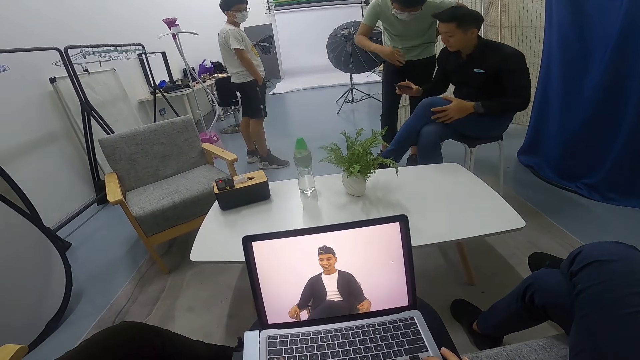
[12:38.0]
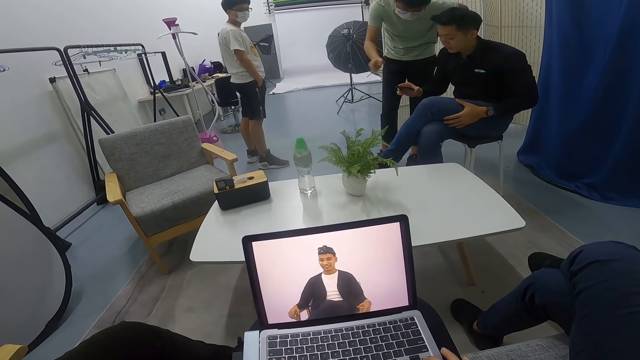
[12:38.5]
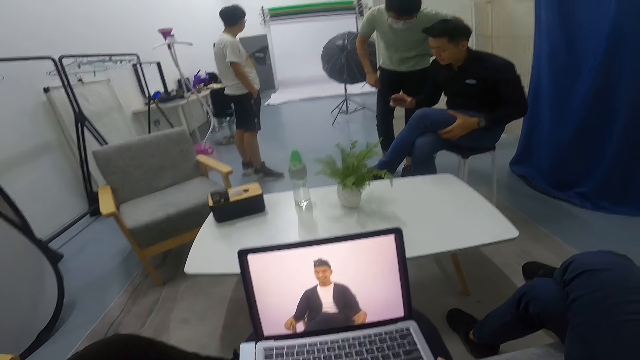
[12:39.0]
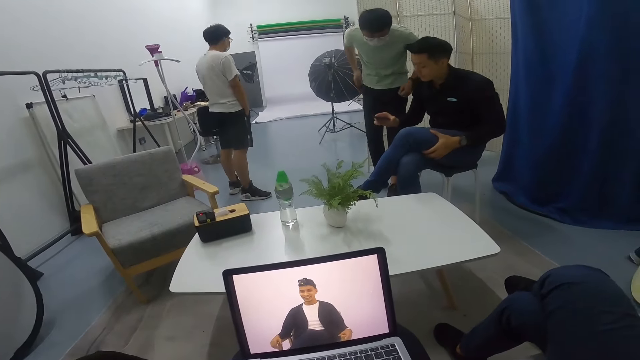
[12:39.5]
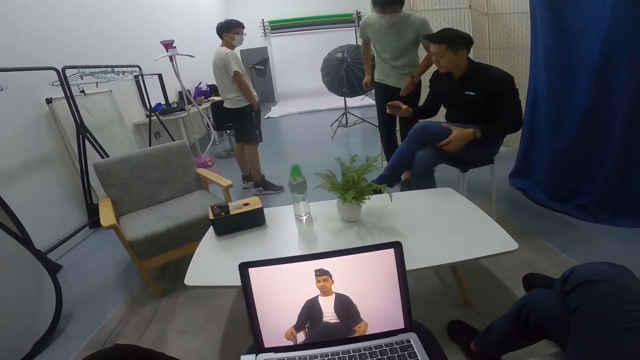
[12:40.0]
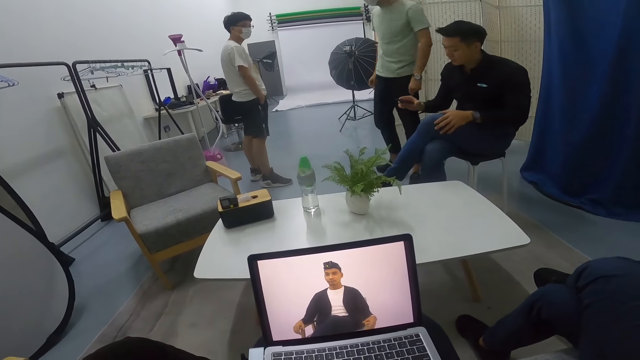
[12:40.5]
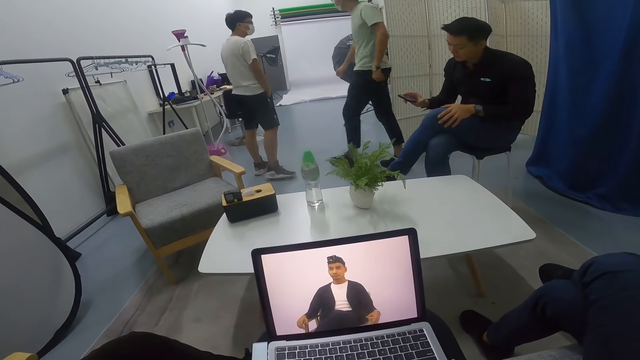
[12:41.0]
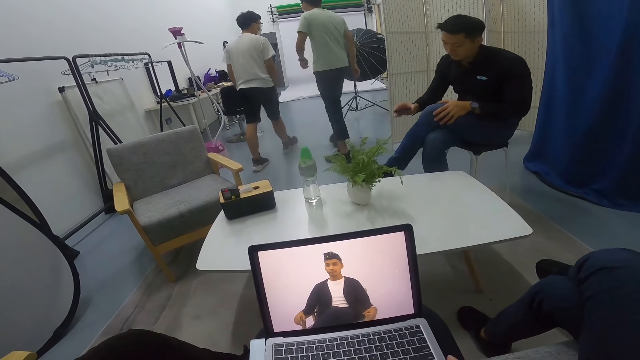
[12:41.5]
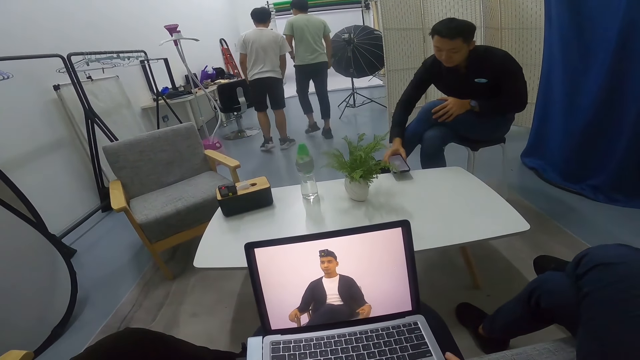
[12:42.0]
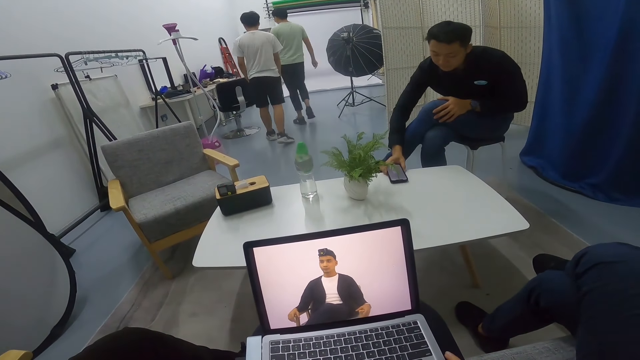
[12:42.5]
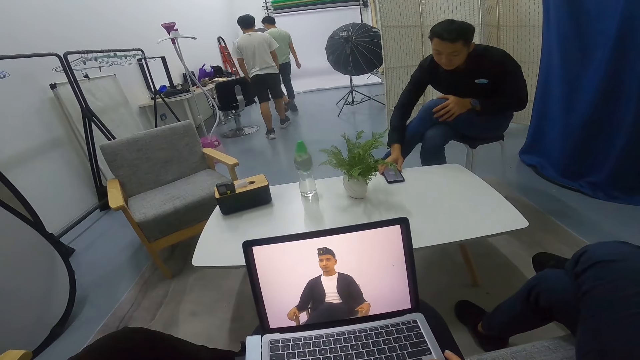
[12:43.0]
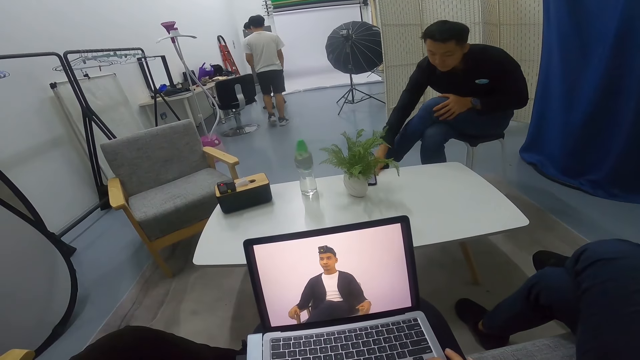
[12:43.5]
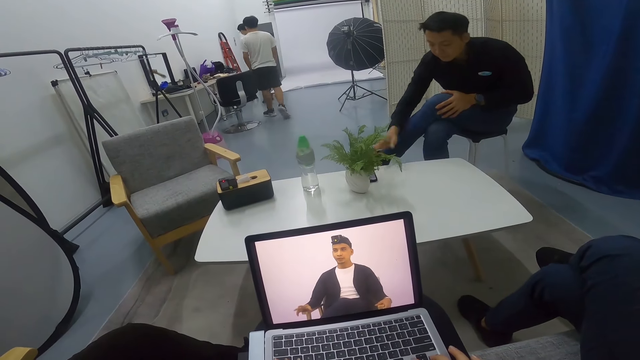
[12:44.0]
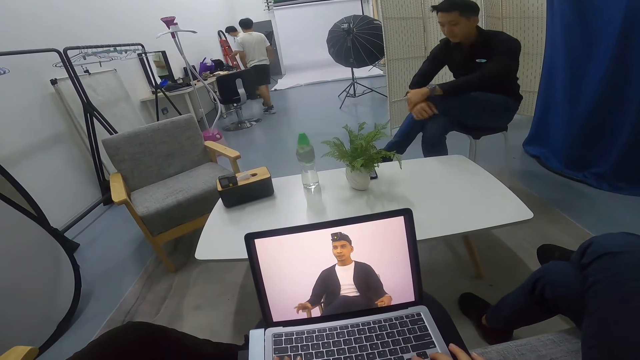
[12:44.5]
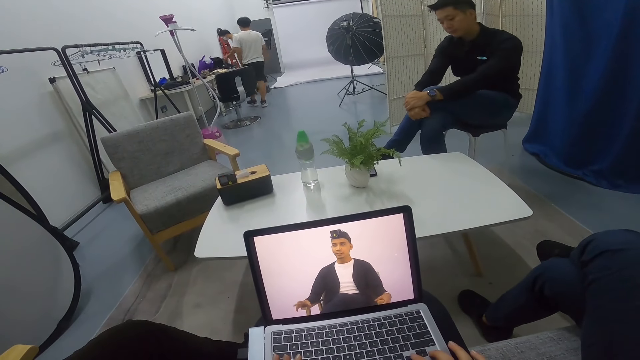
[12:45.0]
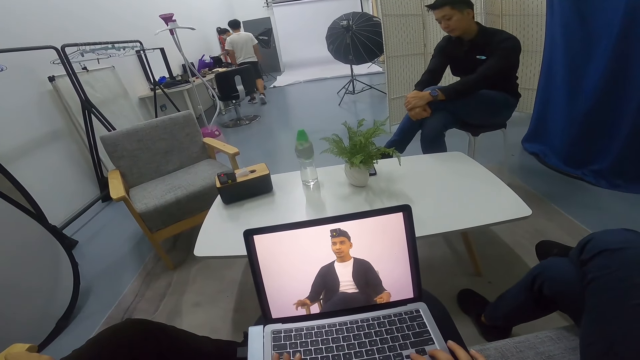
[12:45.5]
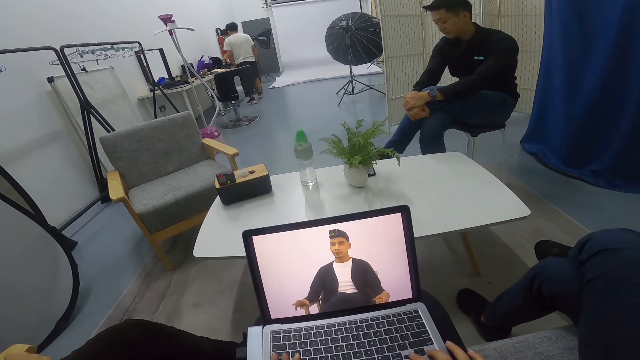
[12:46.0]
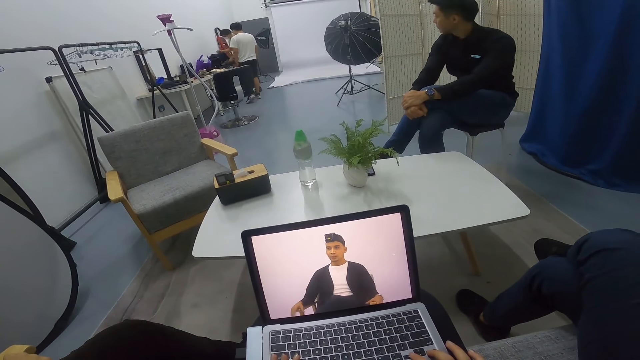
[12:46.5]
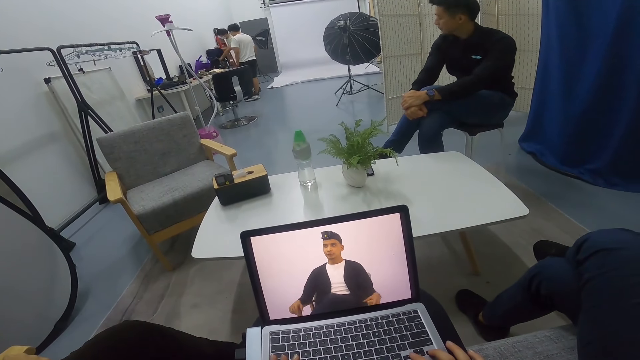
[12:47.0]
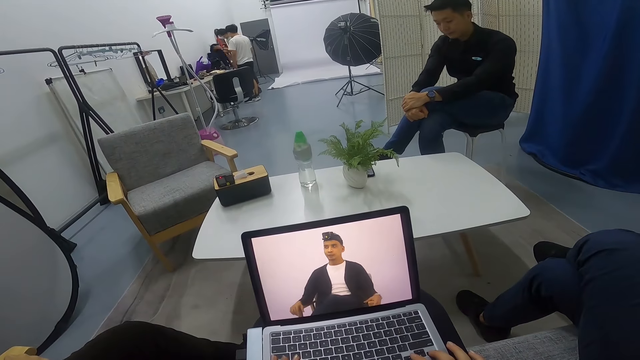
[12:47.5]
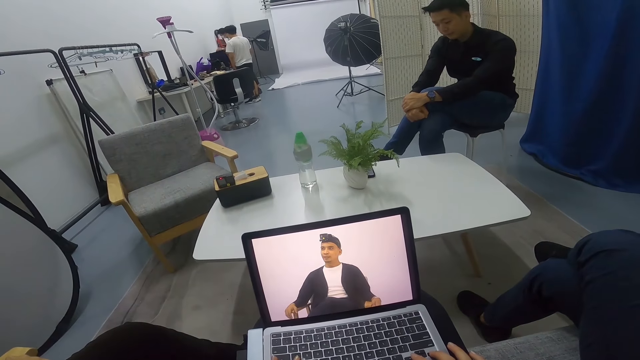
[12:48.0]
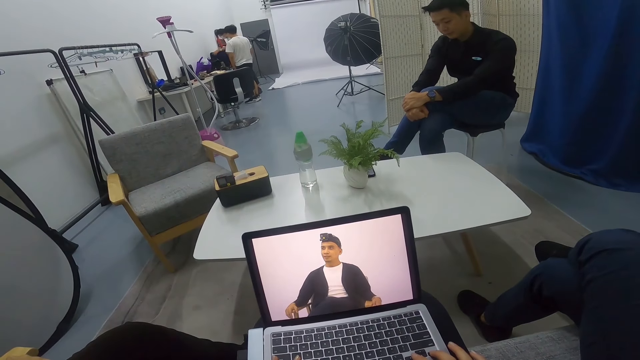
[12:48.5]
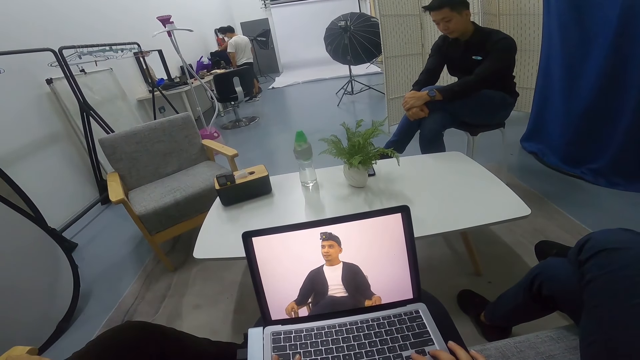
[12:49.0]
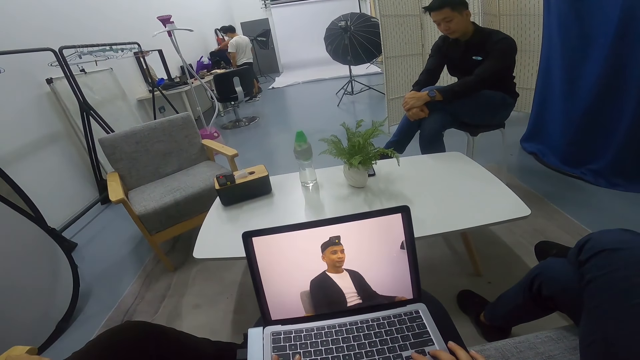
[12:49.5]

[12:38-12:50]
A man gestures and converses with another man. The first man pulls his shirt. He walks to the desk on the far end in the room with a third man. The other man drops the phone on the table. The first man walks around. A man takes a laptop out of a bag on the desk. The first man pulls something. The other man stares around the room. The camera wearer uses a laptop.

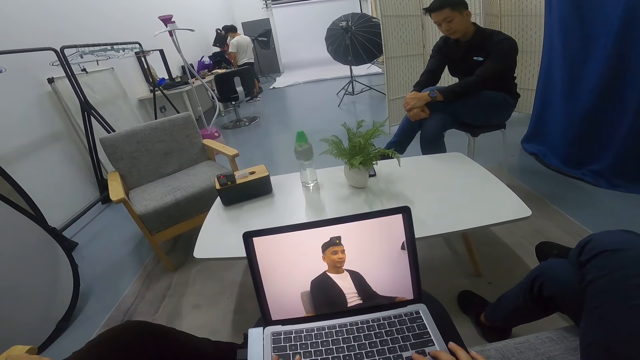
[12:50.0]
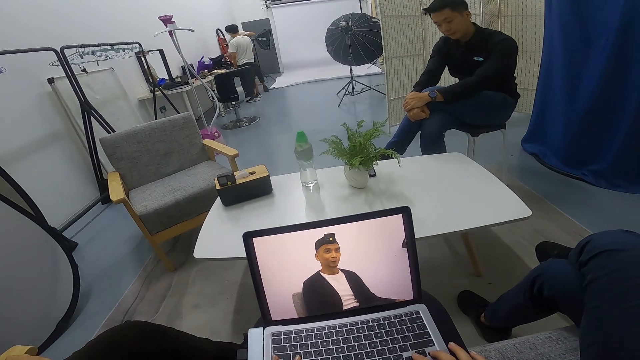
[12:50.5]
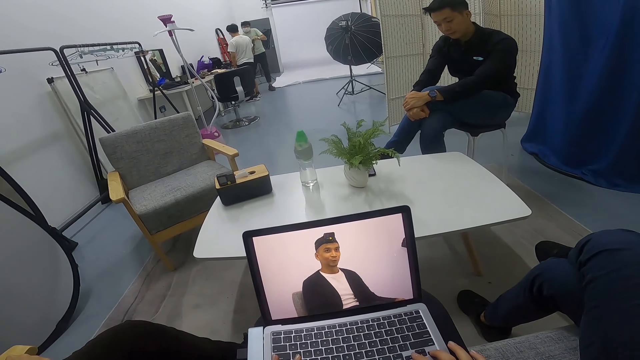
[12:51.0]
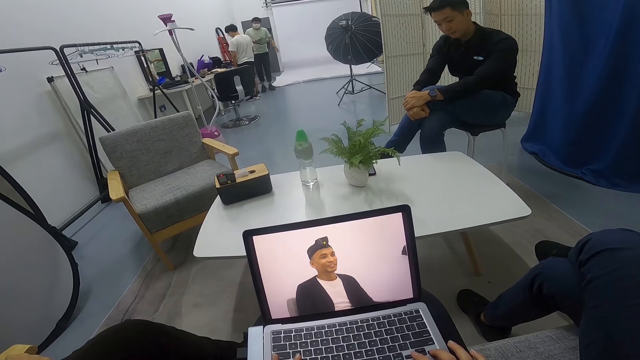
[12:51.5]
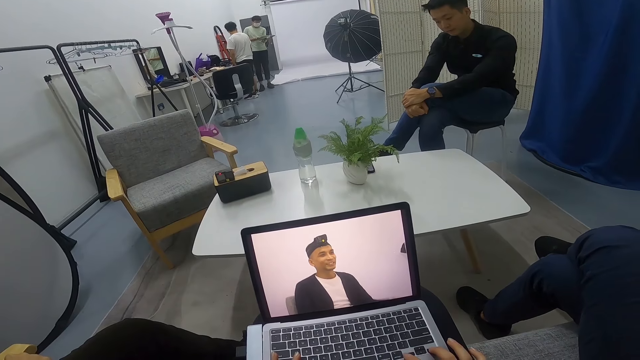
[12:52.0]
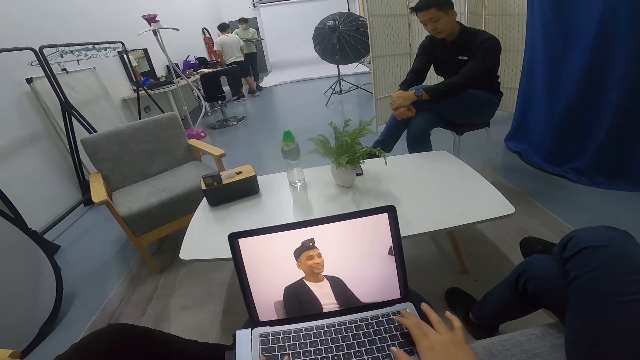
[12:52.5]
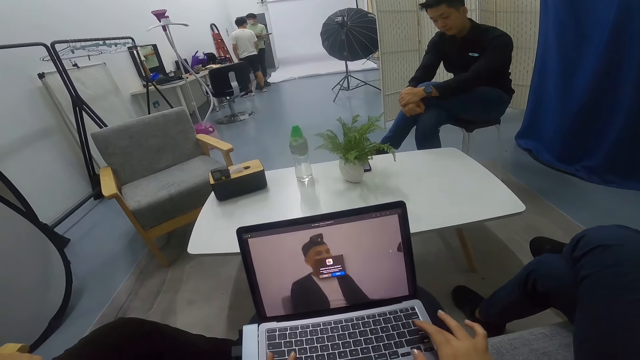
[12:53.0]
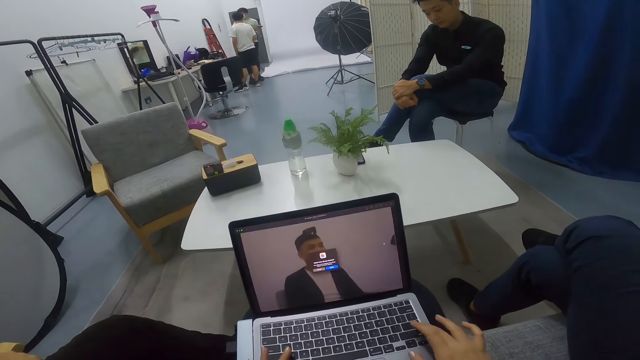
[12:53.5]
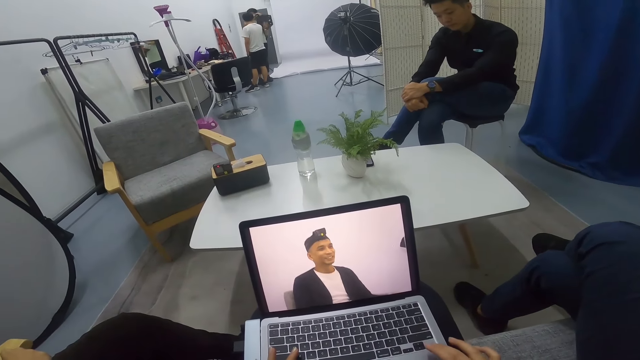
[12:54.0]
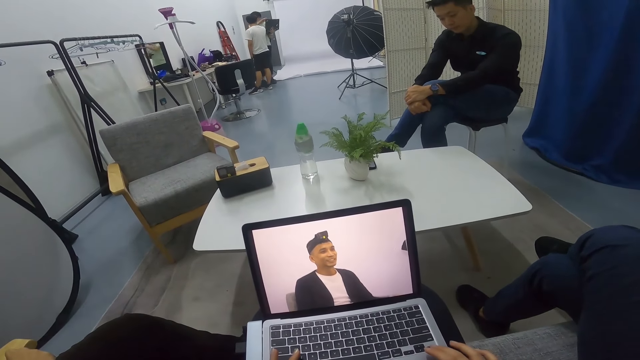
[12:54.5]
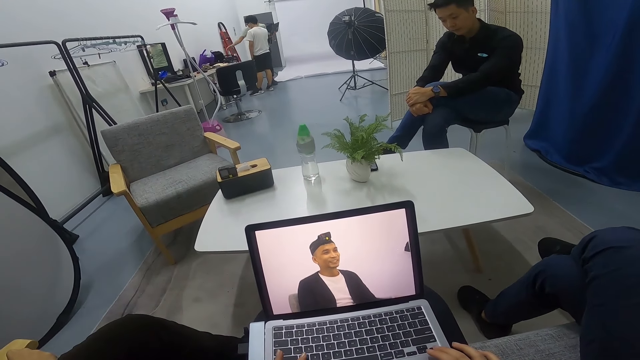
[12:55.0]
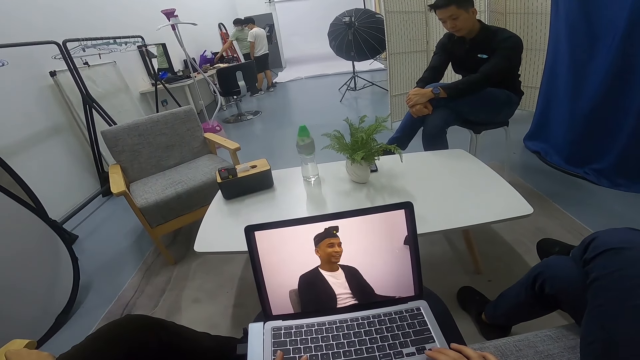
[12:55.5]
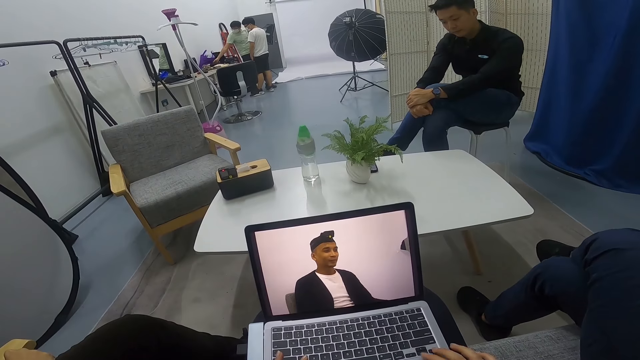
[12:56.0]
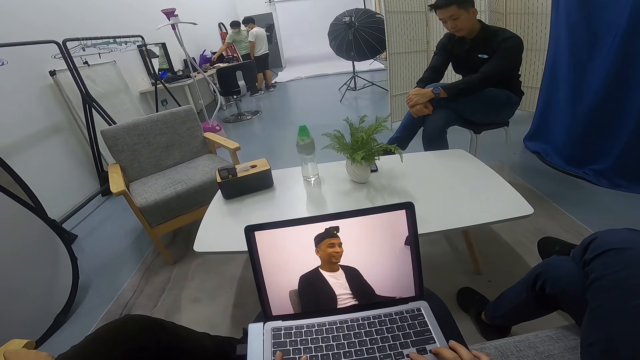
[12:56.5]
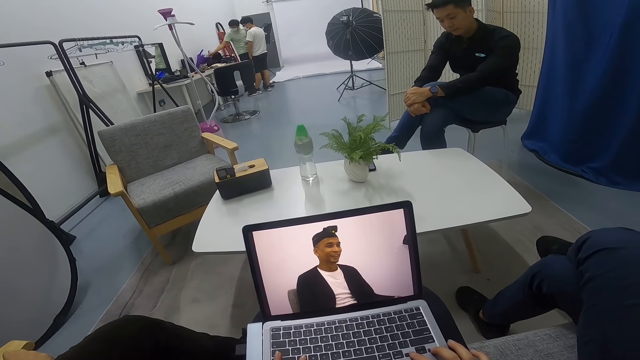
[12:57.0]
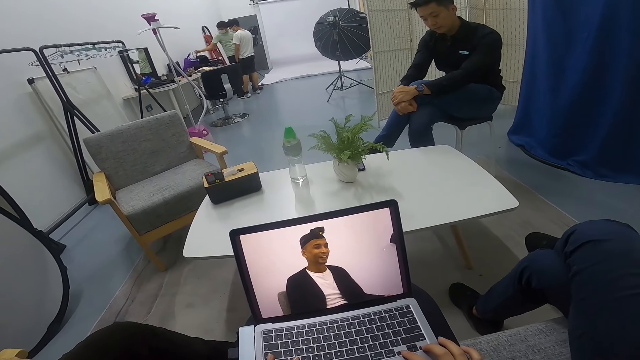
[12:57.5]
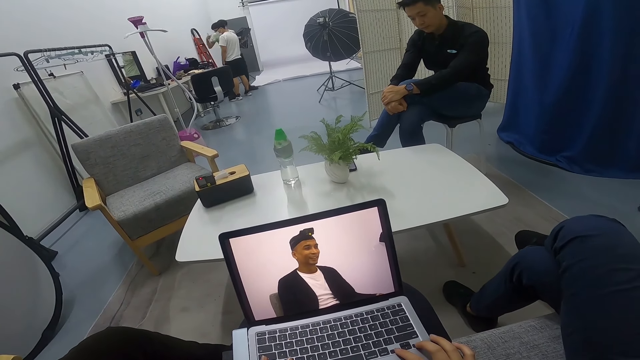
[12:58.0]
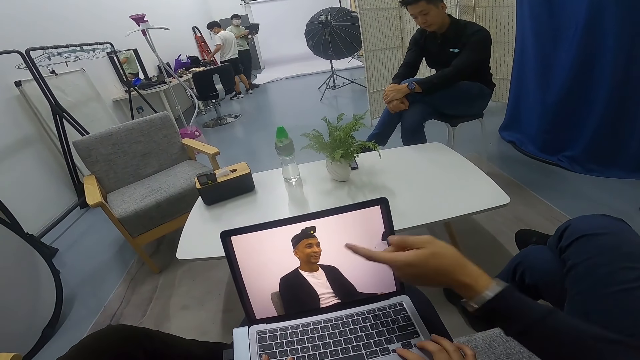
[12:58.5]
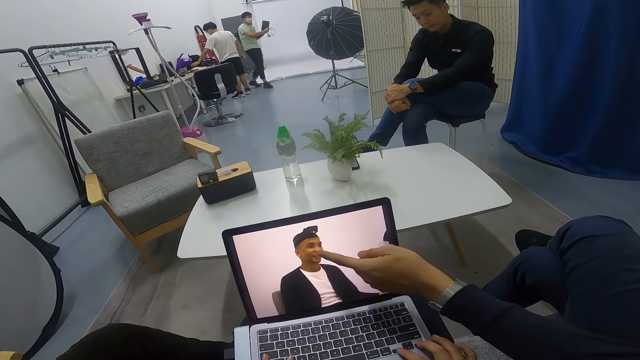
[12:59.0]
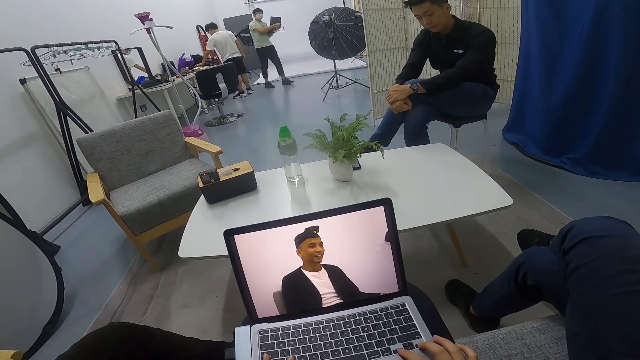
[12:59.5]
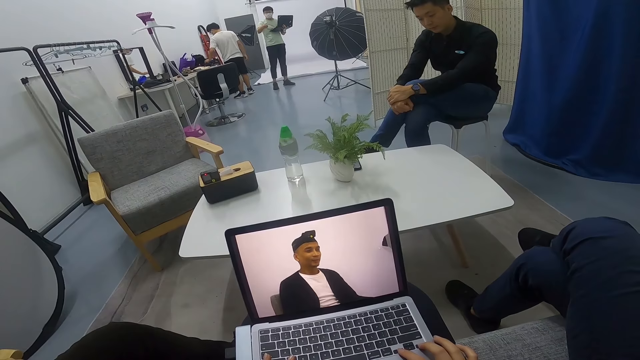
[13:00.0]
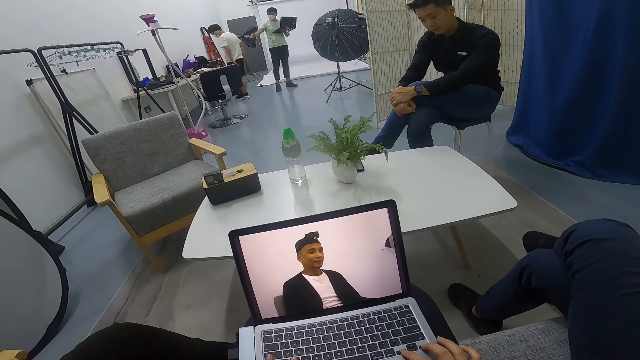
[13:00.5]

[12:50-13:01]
A man carries his laptop in the room. He holds the laptop and opens the laptop. He picks up a cable from the desk. The camera wearer uses a laptop. Another man converses with the camera wearer. The first man carries the laptop and a charger in the room. A third man holds something on the desk and touches the laptop. The first man walks around. The third man stares around the desk.
